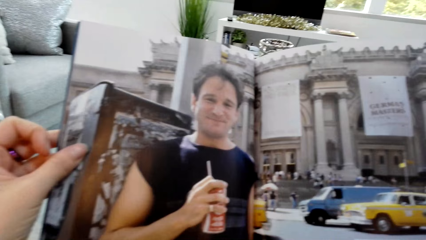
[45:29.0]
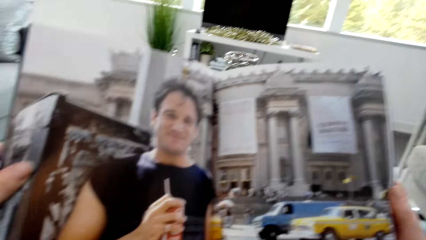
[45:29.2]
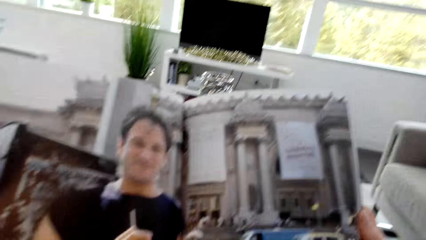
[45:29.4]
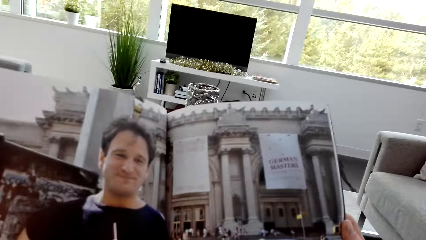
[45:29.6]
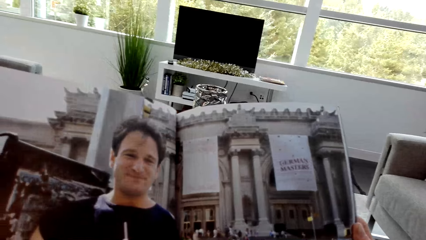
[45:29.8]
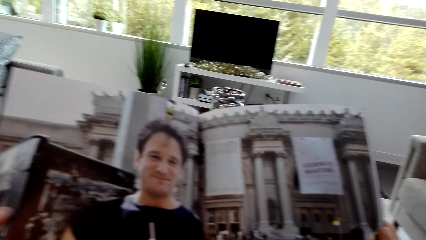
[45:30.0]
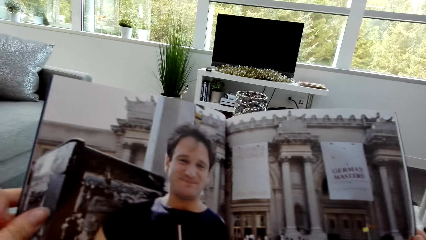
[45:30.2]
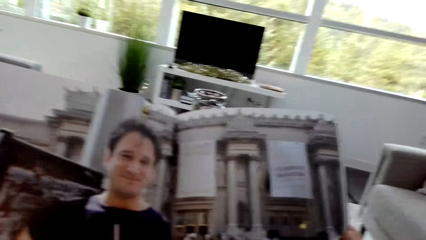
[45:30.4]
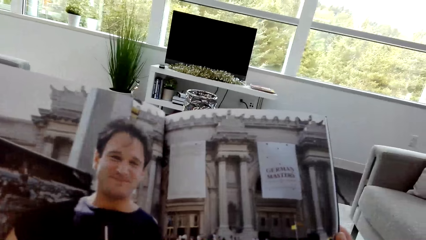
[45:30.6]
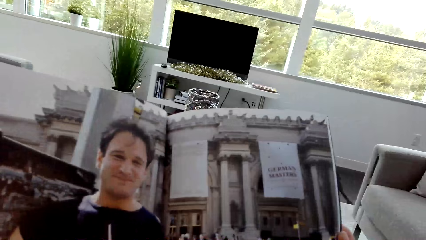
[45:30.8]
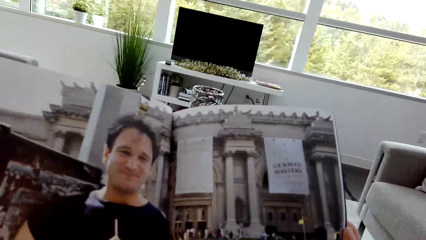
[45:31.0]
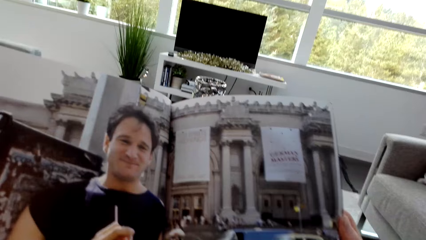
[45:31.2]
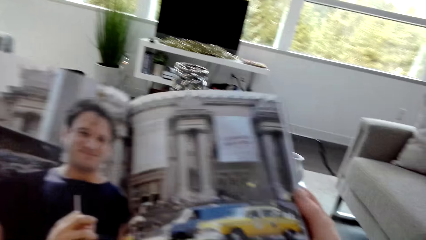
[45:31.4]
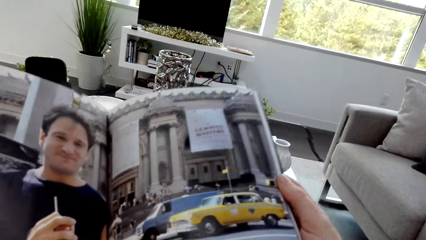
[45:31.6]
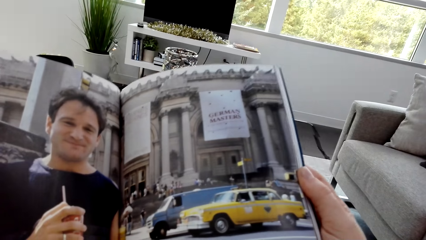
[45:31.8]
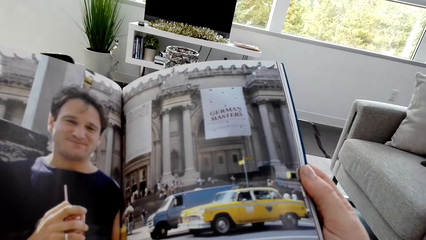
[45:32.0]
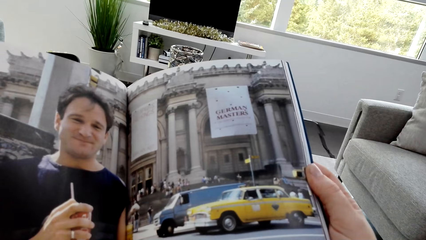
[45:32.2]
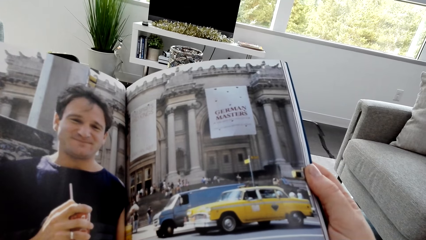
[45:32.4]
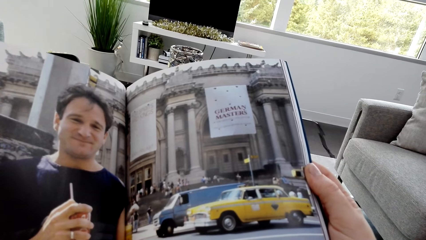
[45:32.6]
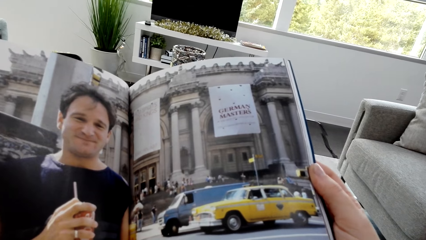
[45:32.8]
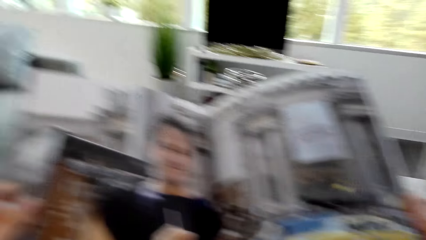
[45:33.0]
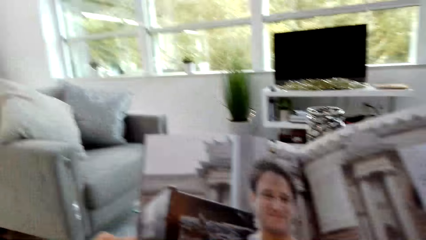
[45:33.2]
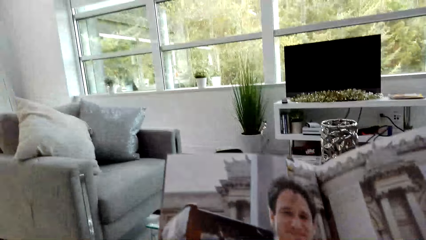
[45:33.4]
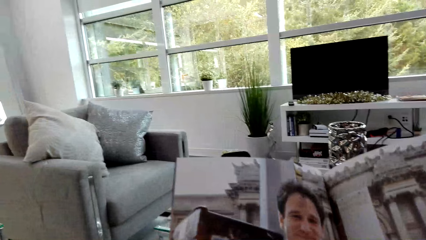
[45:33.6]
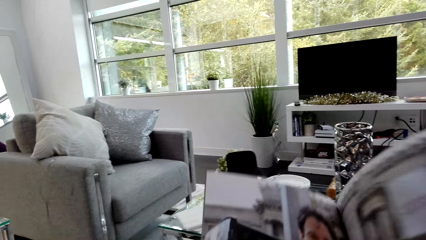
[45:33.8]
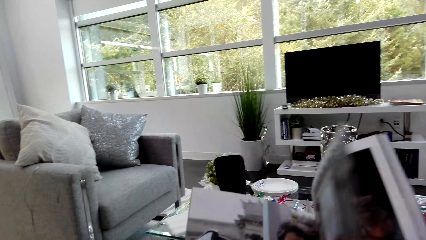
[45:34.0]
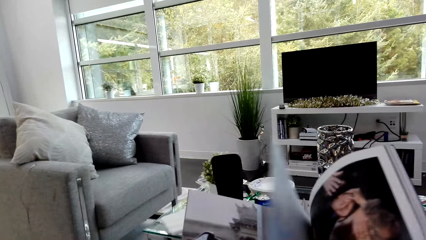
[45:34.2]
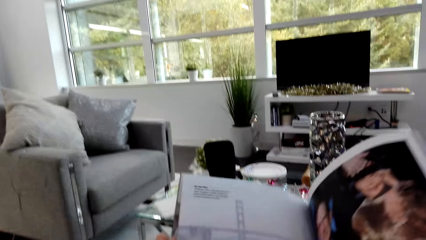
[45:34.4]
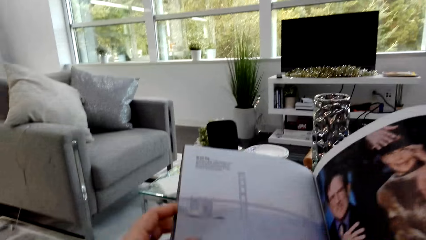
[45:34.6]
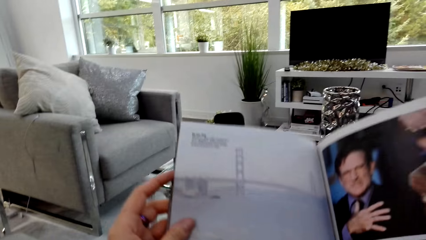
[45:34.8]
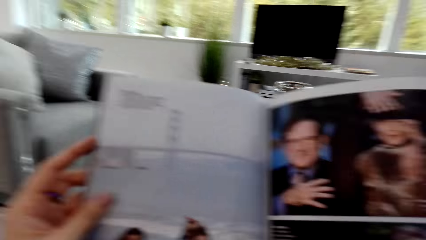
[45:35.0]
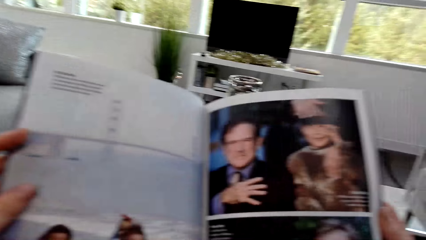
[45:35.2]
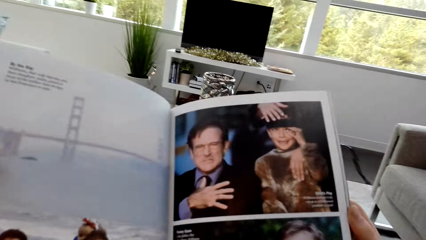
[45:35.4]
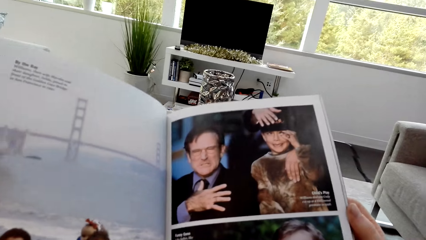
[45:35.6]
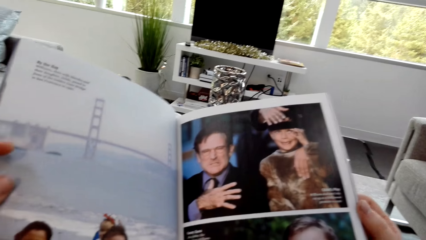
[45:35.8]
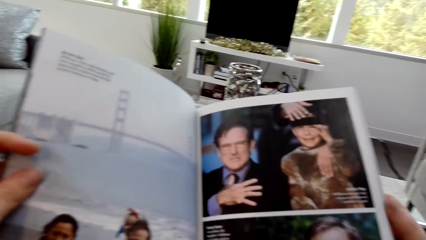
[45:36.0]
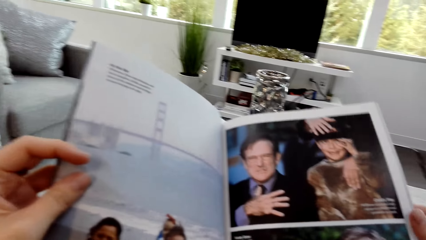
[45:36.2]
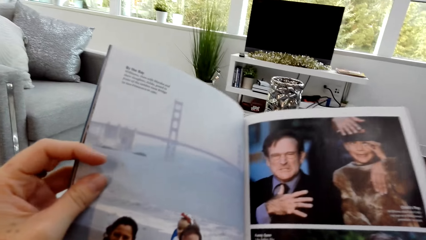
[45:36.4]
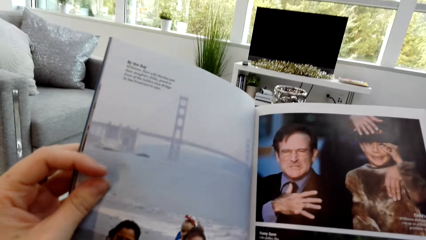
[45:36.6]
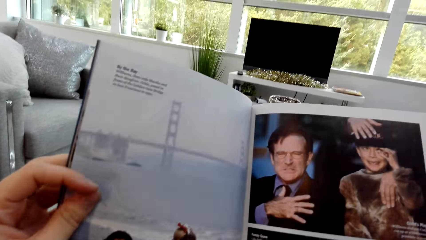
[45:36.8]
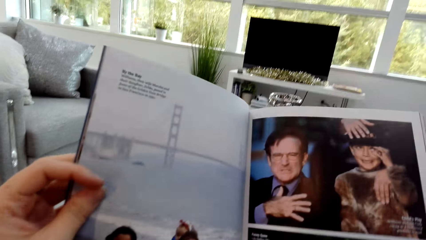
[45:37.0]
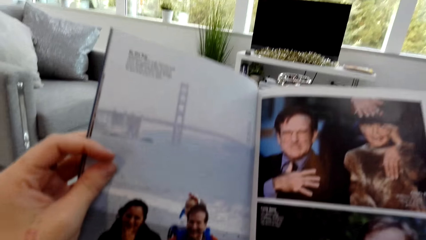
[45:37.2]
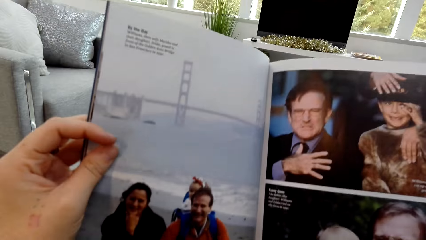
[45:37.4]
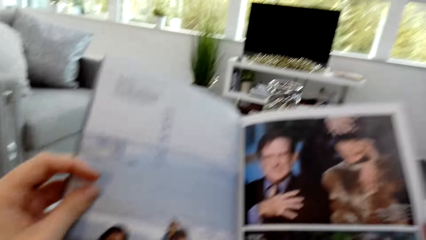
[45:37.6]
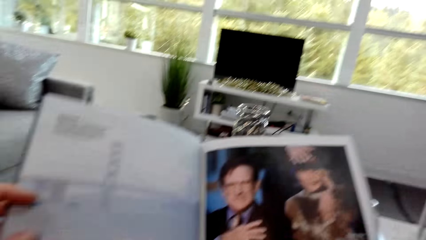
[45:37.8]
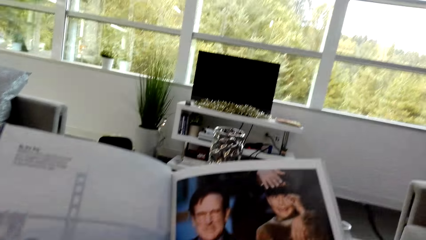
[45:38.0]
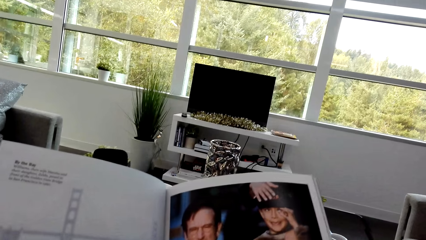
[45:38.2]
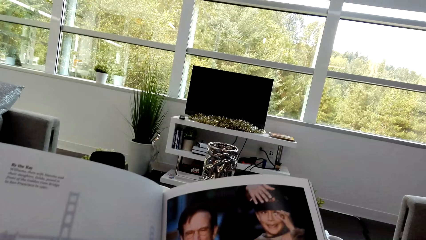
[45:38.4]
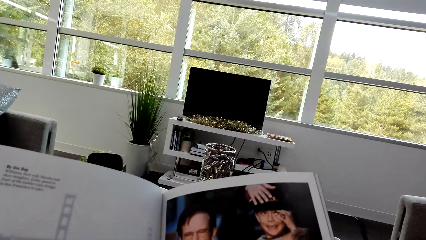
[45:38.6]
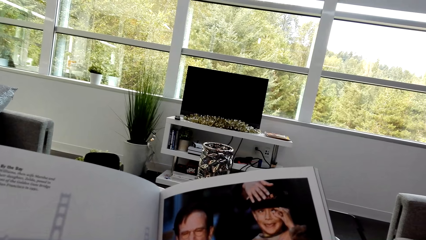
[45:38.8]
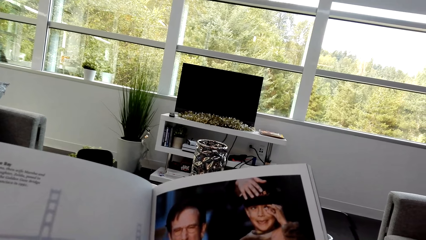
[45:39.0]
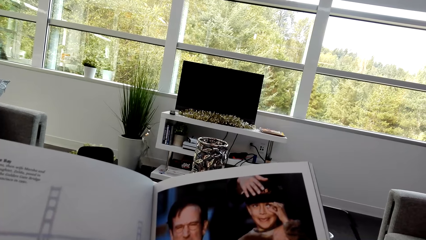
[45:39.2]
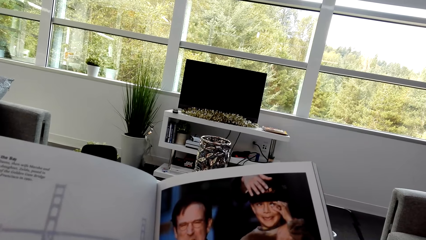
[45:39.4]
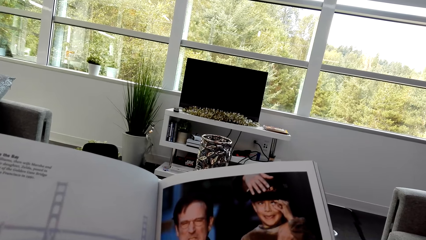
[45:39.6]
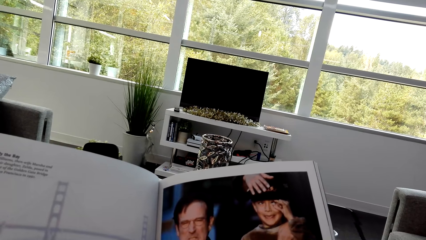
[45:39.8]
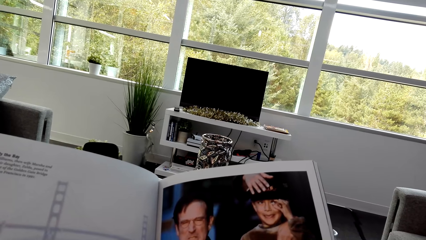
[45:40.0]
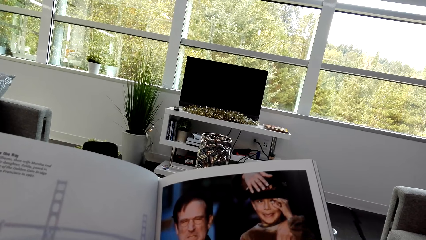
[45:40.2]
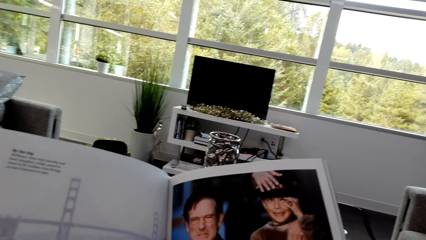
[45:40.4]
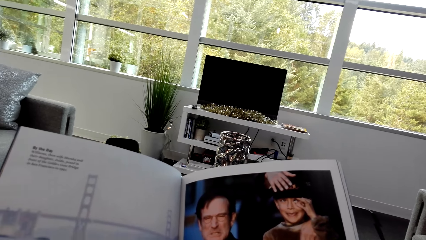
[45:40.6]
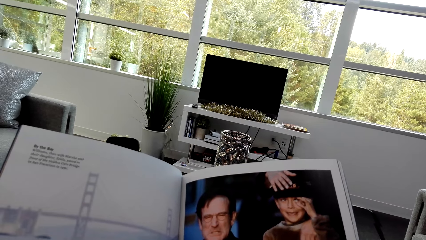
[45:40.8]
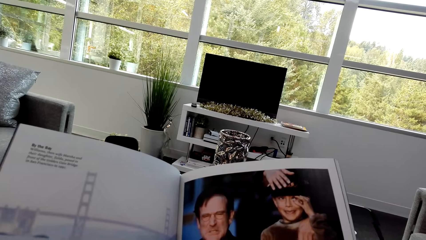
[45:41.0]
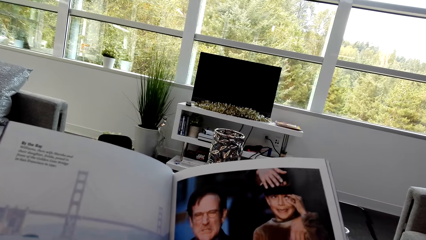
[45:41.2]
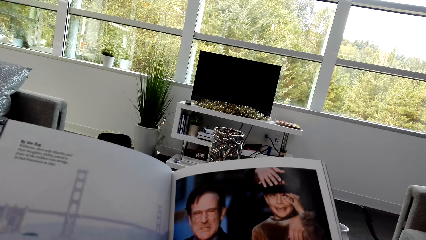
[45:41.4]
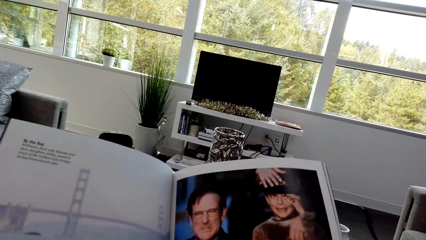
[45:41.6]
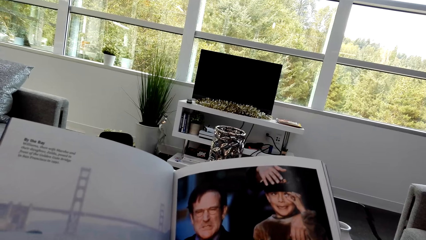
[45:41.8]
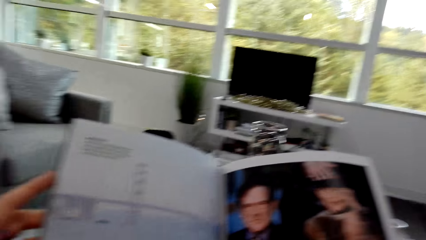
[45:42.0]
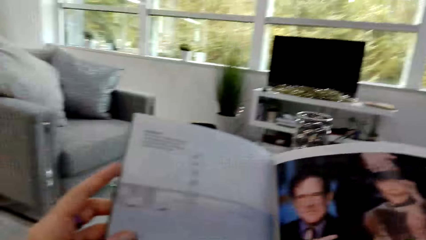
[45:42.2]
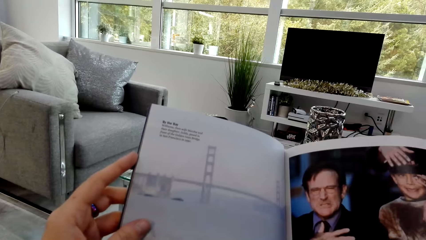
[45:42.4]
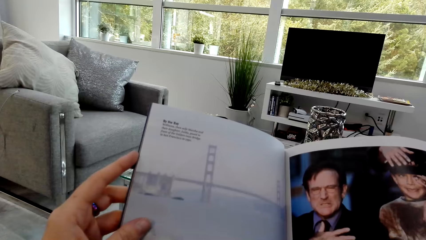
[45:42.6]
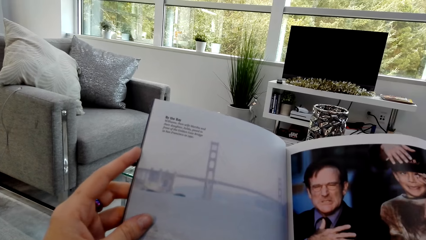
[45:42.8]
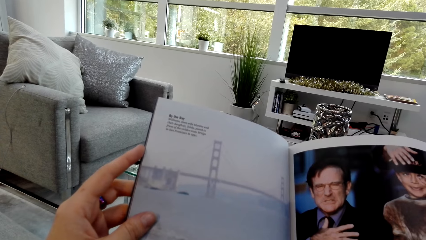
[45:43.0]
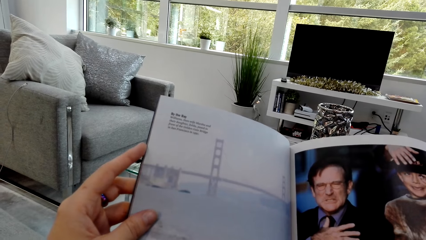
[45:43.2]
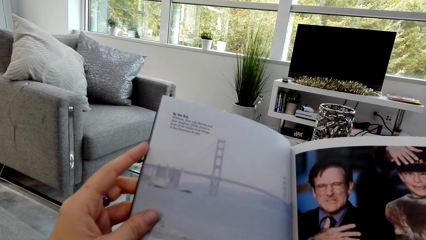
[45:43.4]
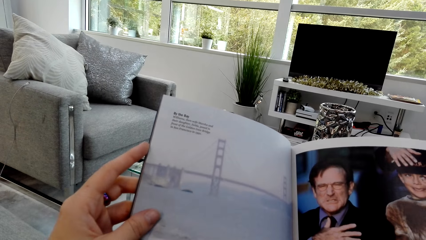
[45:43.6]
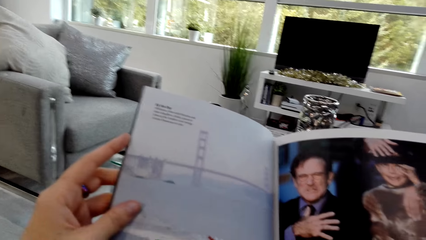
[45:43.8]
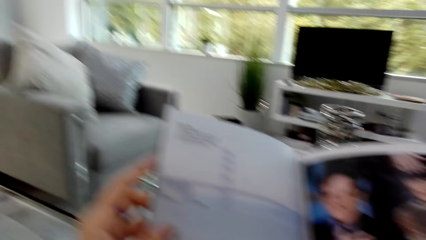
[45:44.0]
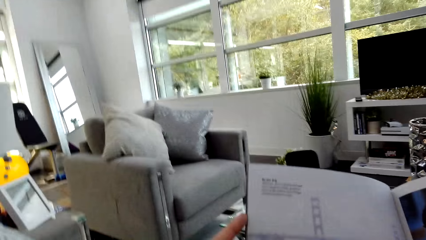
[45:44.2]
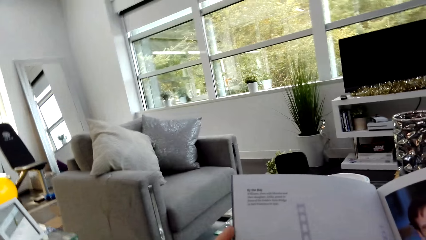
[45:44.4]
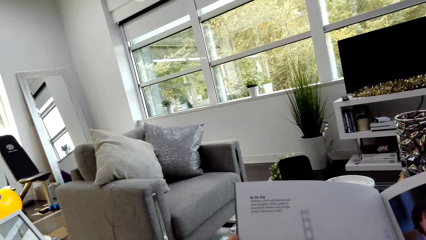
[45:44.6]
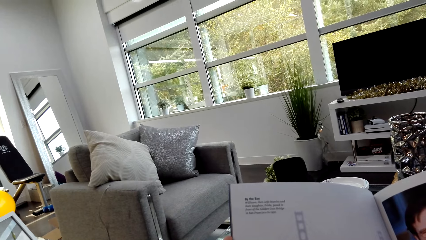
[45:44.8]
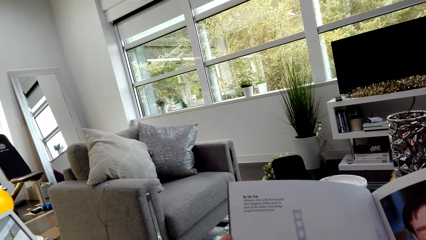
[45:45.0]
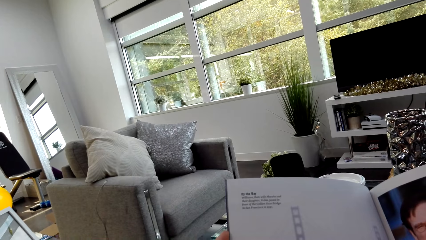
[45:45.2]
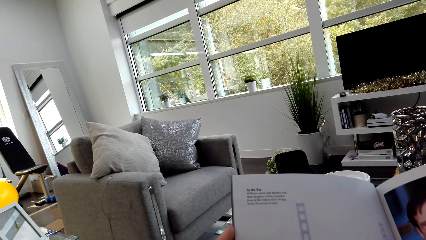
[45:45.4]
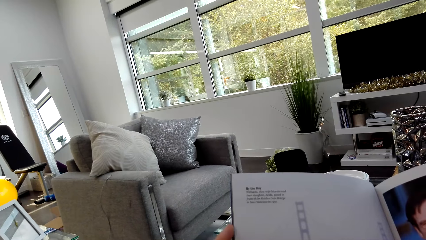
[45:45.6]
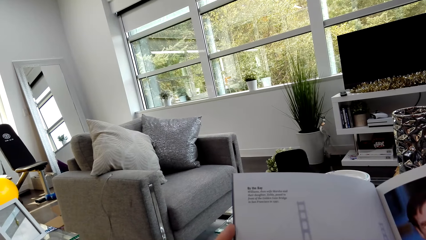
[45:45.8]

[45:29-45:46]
The camera wearer opens the page of the book. They read the book.
